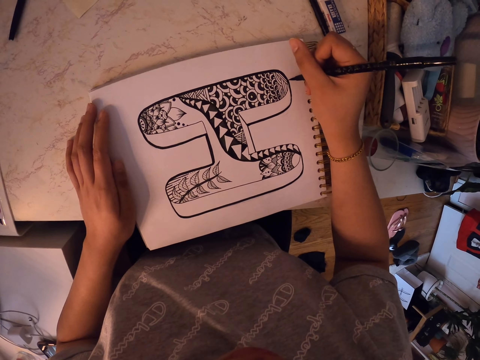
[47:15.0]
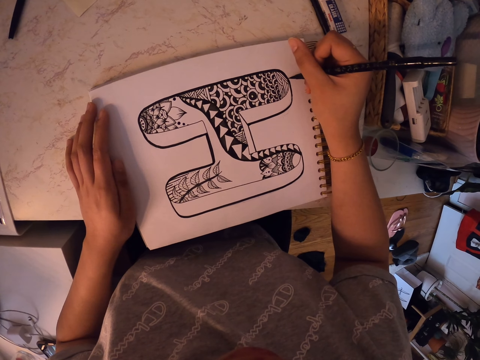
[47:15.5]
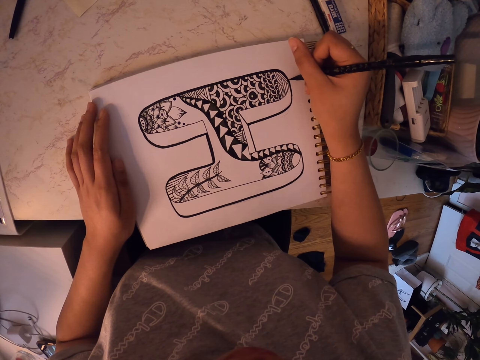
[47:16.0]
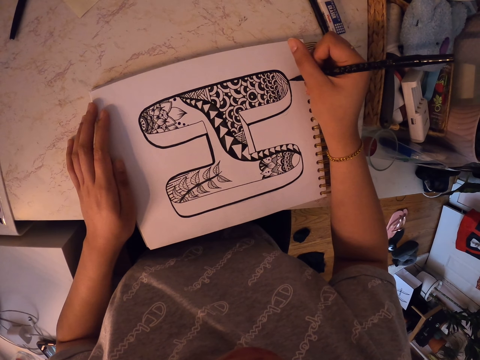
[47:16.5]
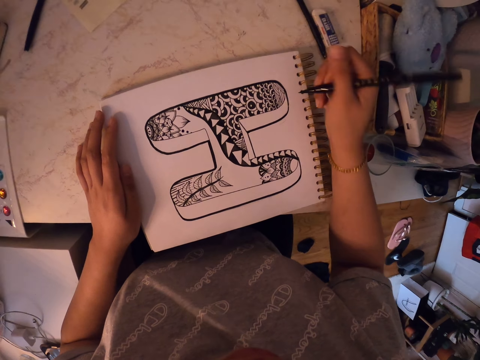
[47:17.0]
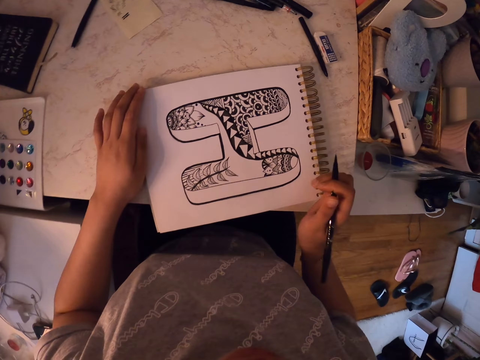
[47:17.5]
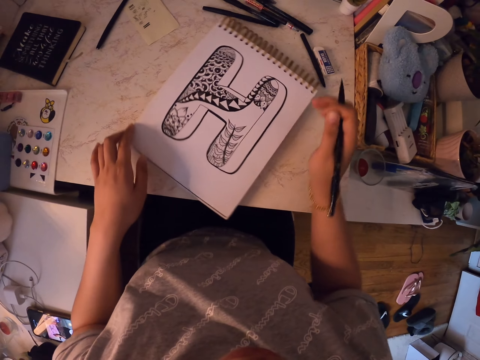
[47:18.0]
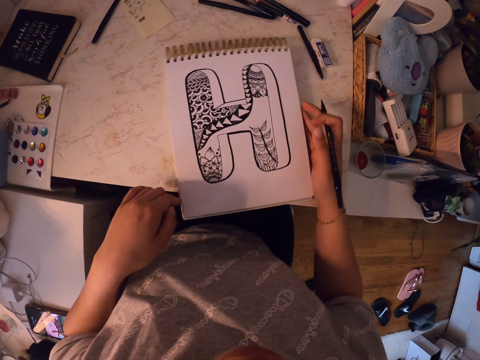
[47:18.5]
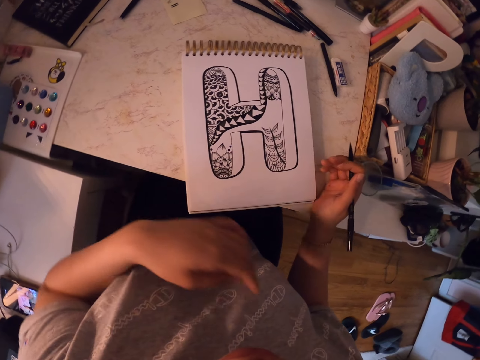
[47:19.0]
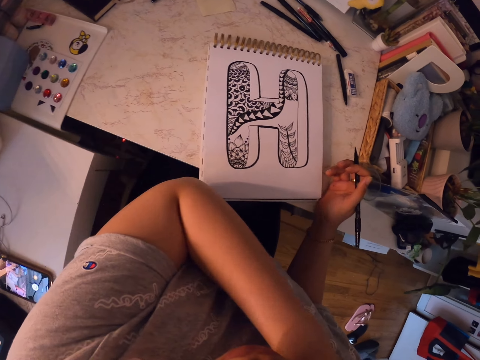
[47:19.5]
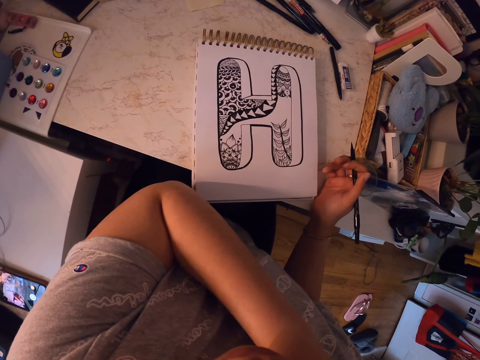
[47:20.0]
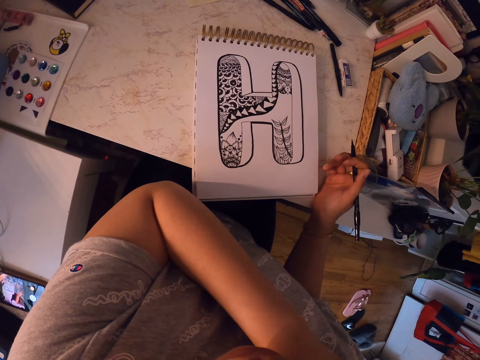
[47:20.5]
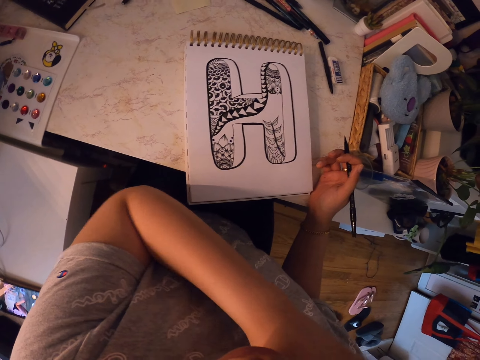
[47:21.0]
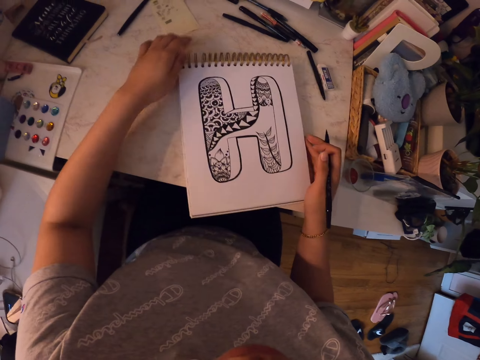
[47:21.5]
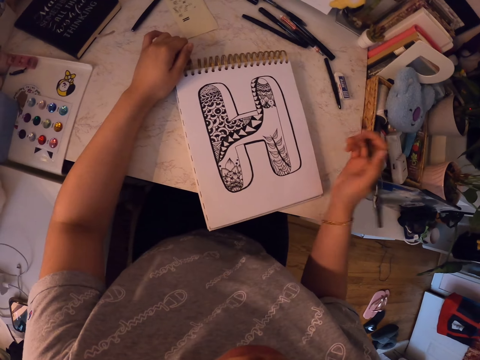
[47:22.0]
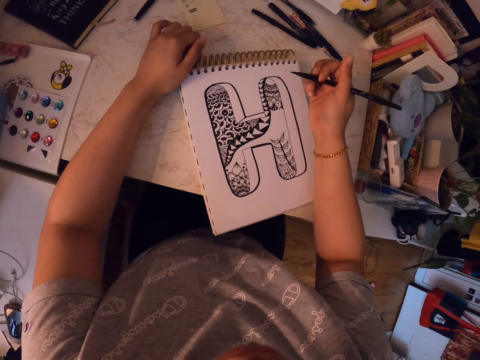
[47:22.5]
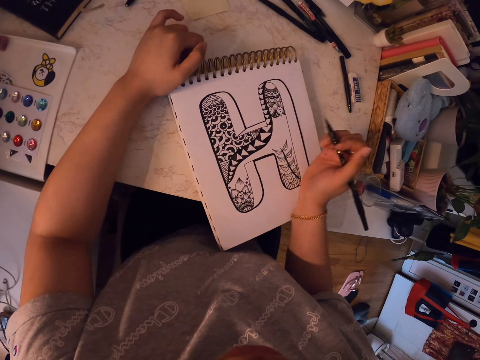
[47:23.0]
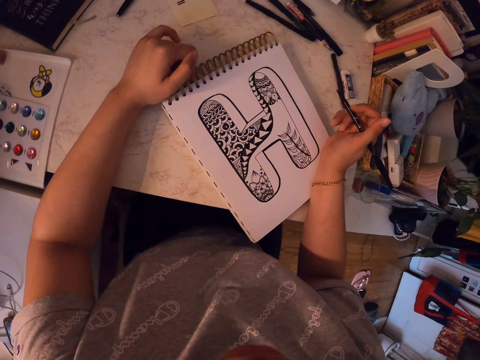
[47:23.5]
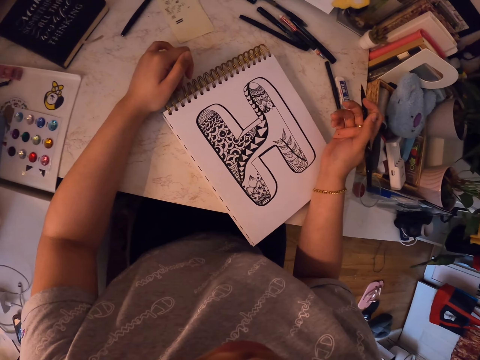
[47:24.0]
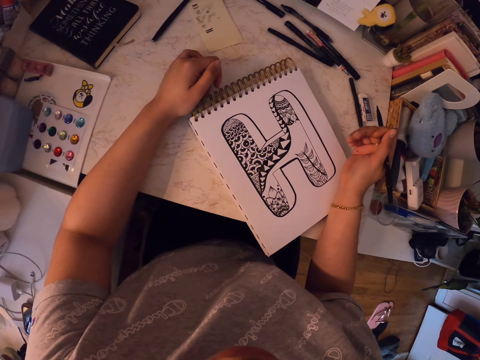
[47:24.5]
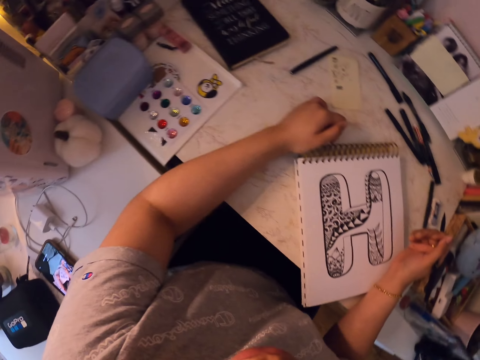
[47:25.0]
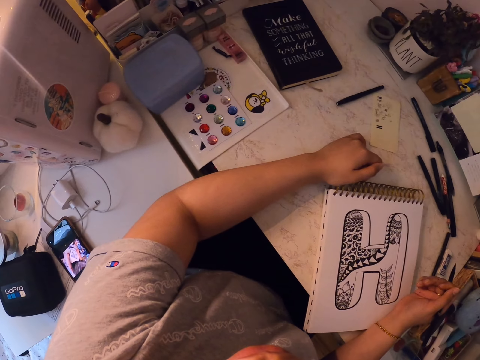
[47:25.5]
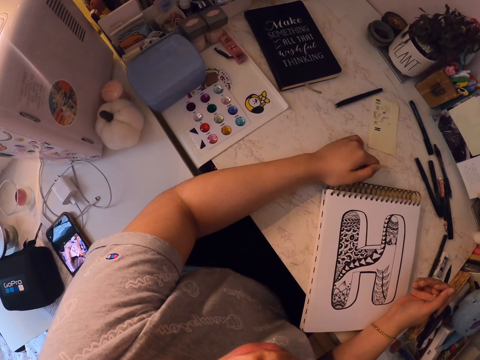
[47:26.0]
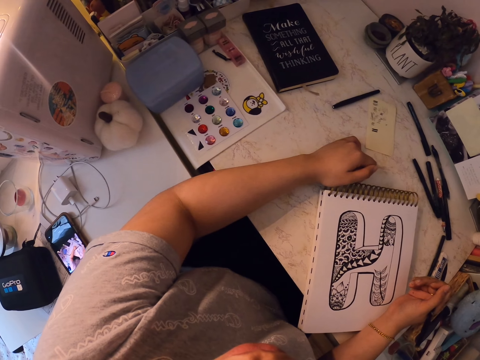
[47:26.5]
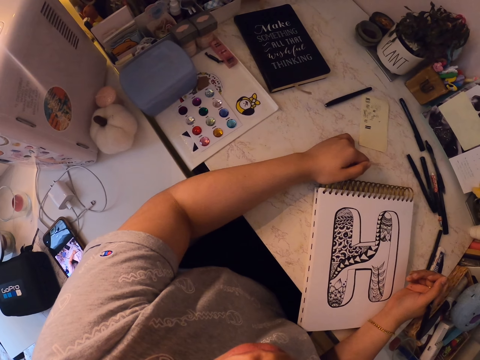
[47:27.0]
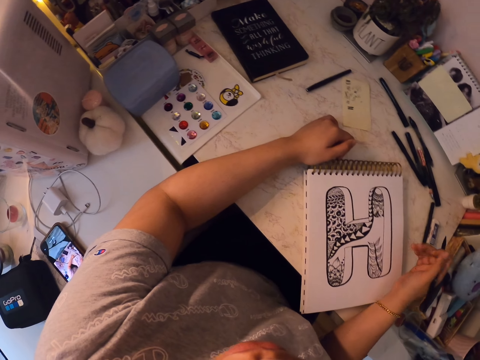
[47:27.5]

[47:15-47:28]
The camera wearer turns the drawing book. She stares at a drawing. She scratches her face. She turns the drawing book. She moves the drawing book. She looks around.

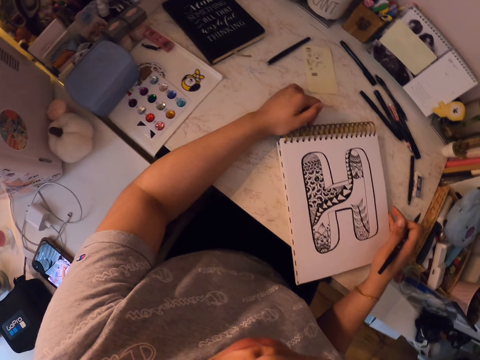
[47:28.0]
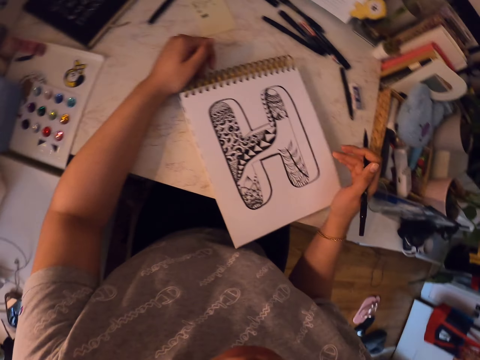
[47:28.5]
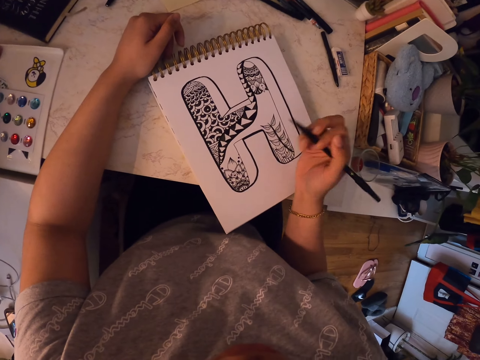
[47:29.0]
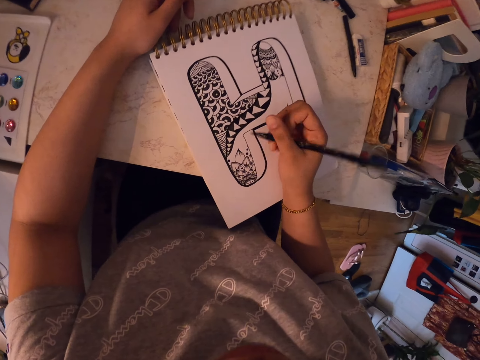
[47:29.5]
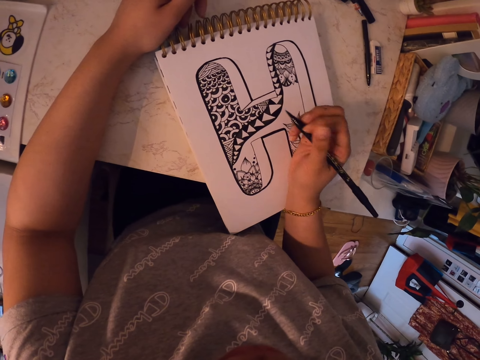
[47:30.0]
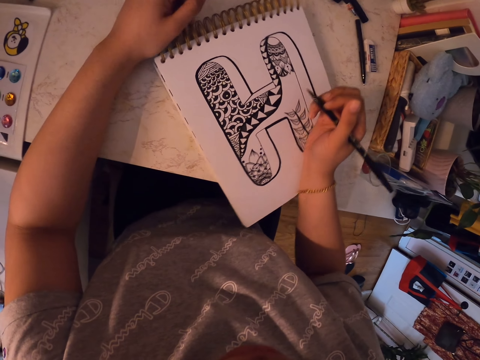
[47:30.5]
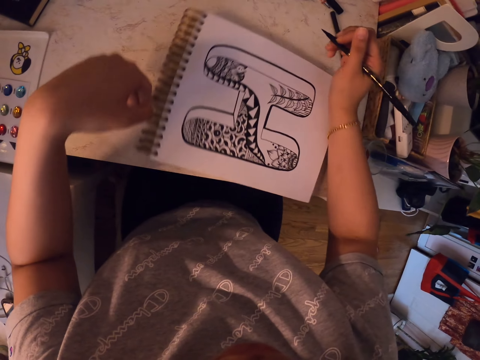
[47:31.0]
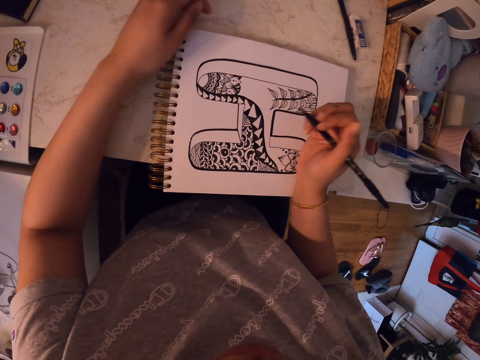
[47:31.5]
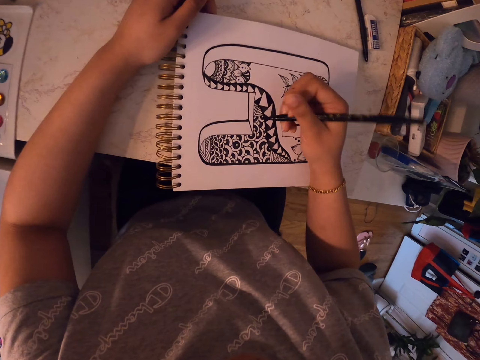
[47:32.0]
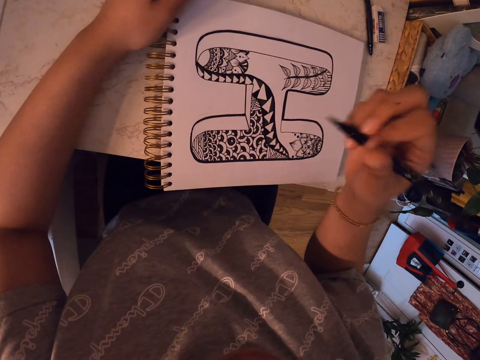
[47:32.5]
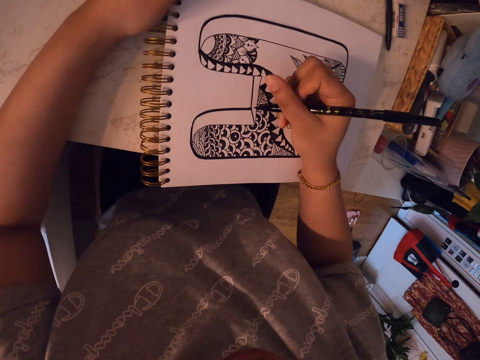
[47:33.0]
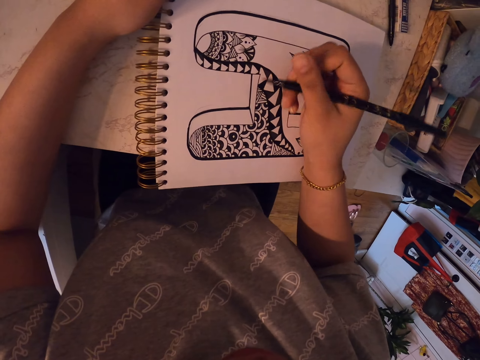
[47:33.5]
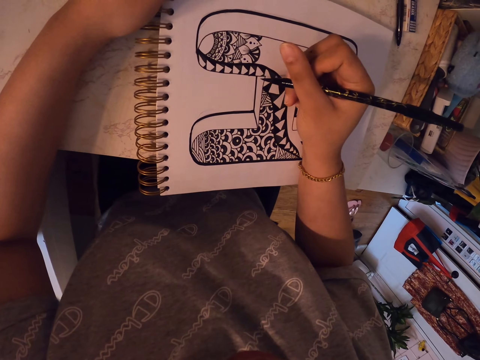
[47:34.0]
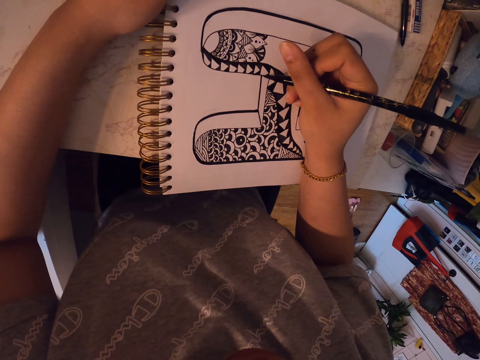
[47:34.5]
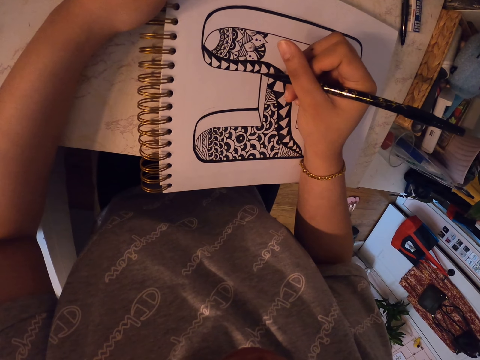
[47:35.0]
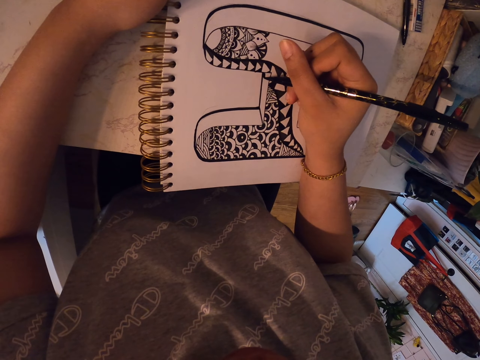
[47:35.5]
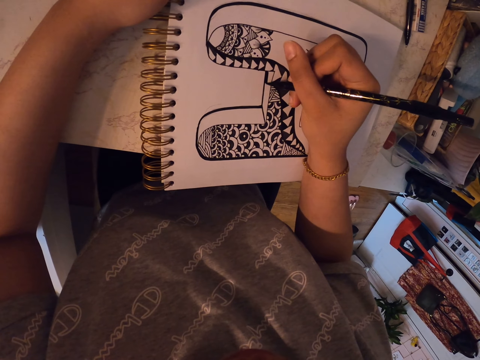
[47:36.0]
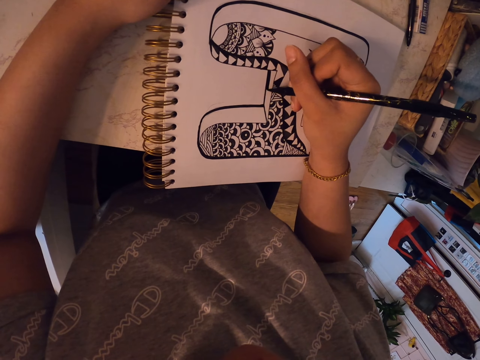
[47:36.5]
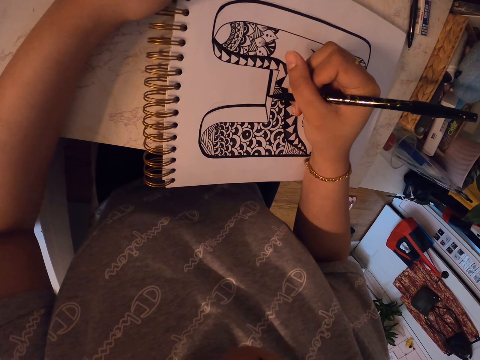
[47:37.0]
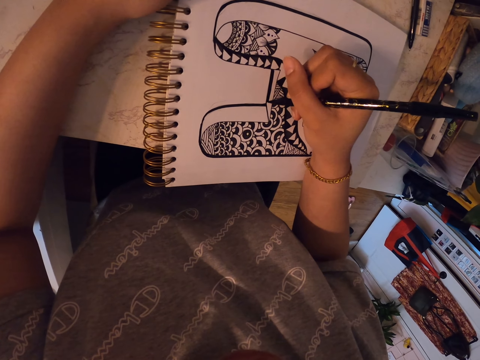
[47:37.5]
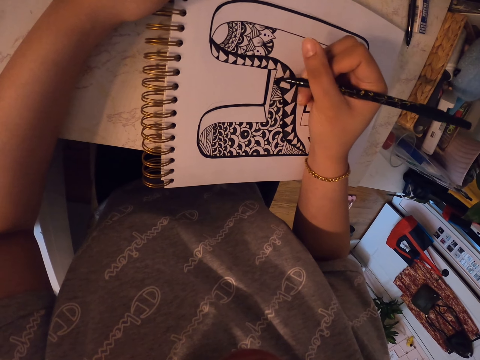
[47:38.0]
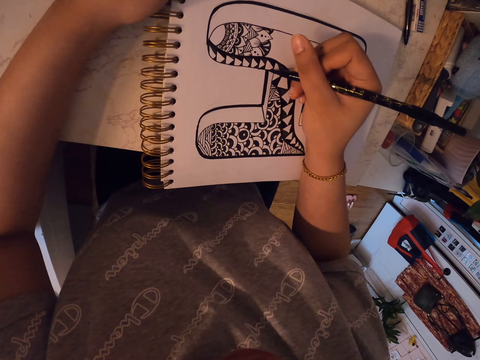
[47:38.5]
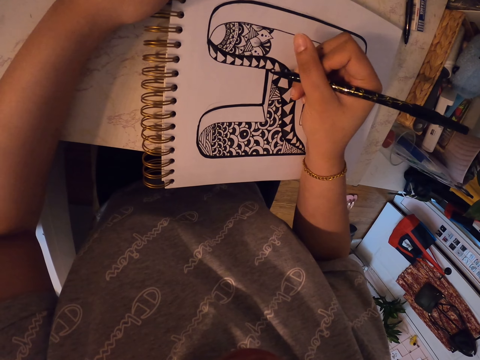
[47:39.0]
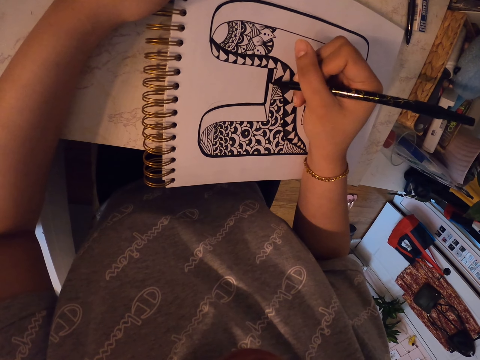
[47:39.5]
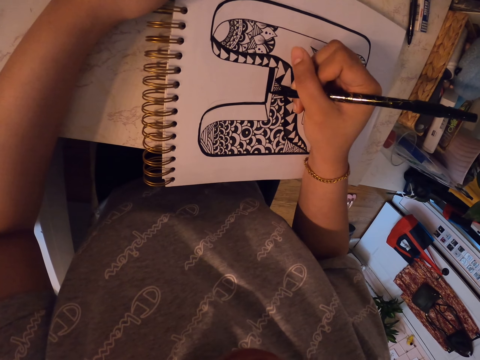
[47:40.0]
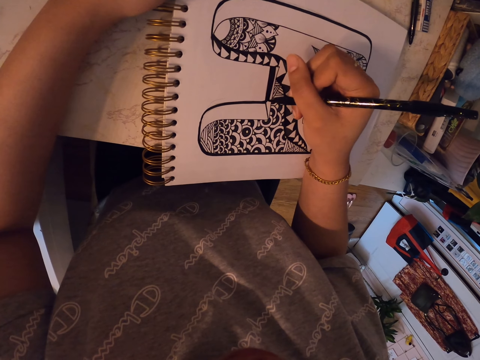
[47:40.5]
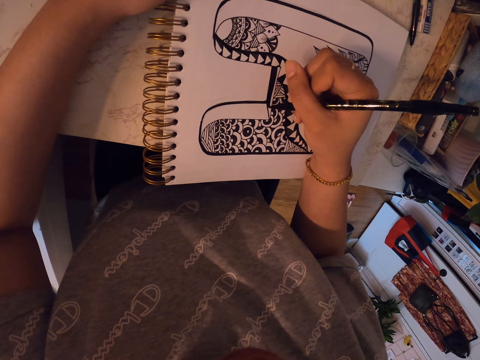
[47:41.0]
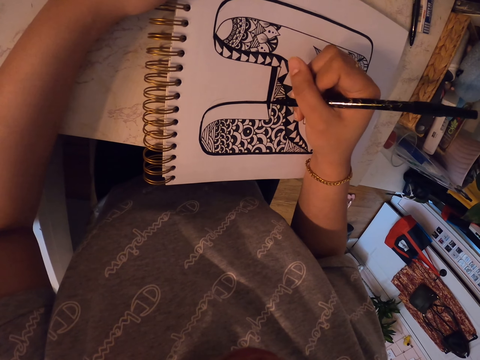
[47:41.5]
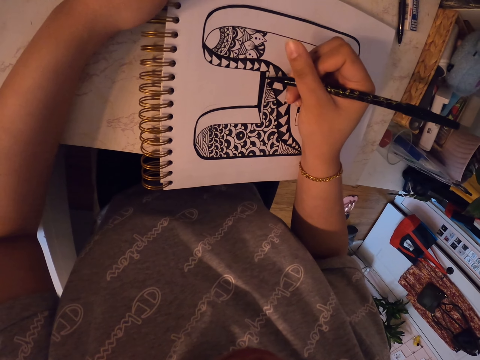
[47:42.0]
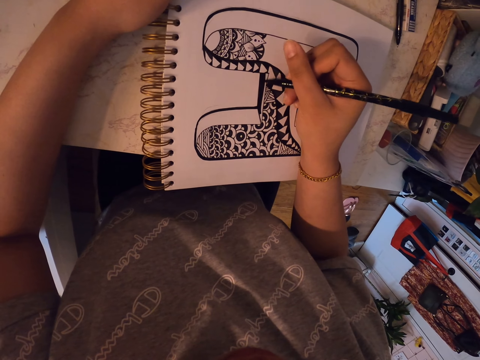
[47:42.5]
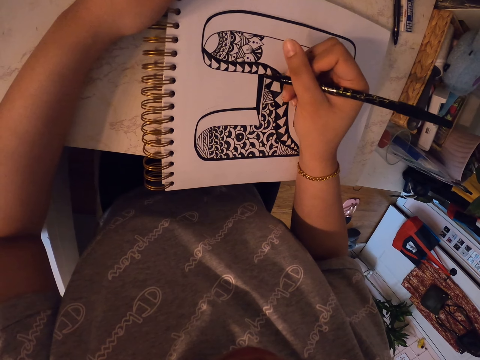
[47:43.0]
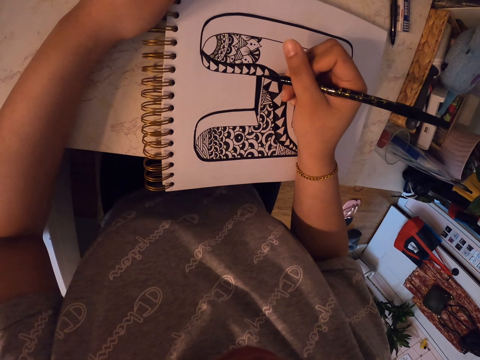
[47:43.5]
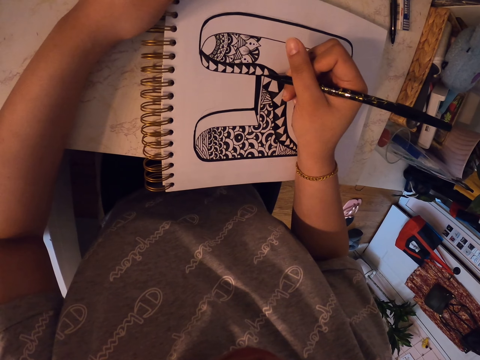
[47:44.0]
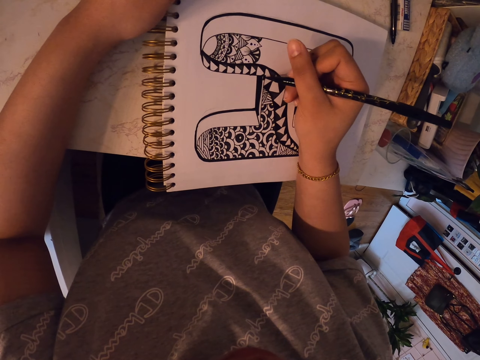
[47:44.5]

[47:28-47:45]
The camera wearer turns the drawing book. They draw on the drawing book using a marker pen.
